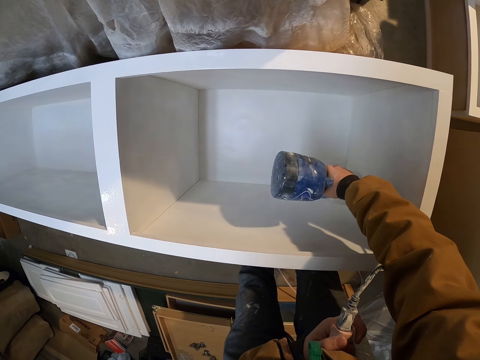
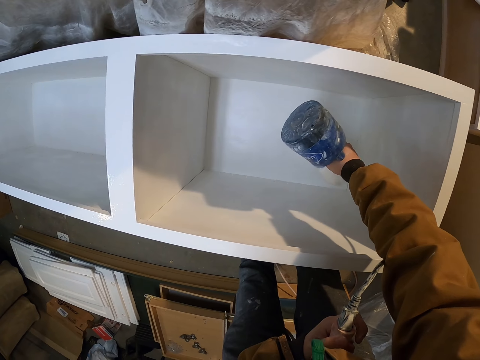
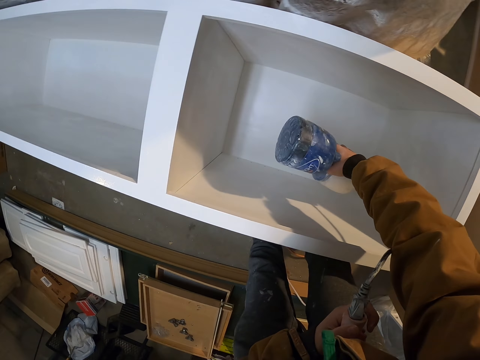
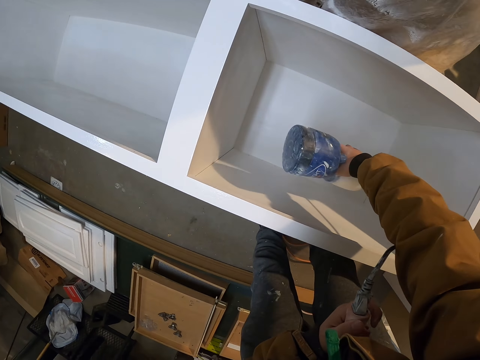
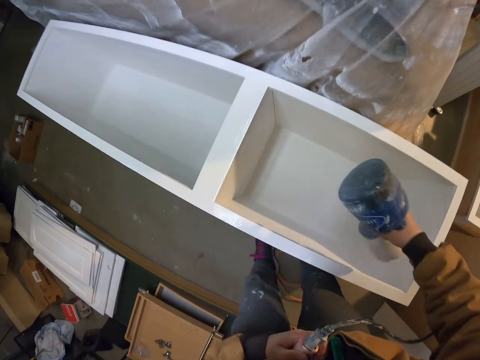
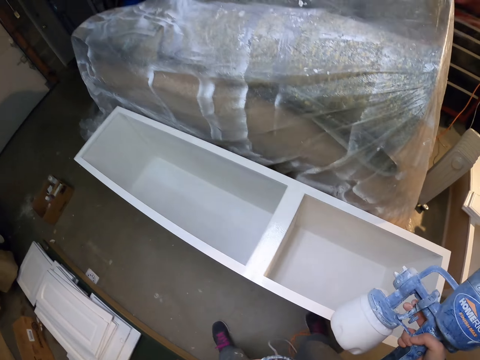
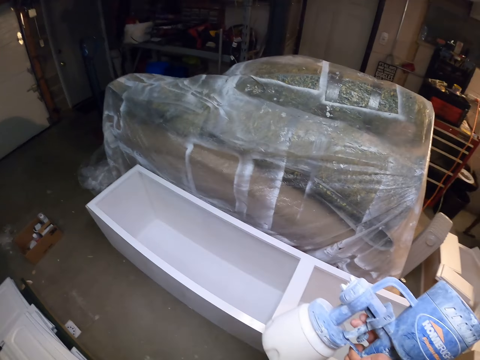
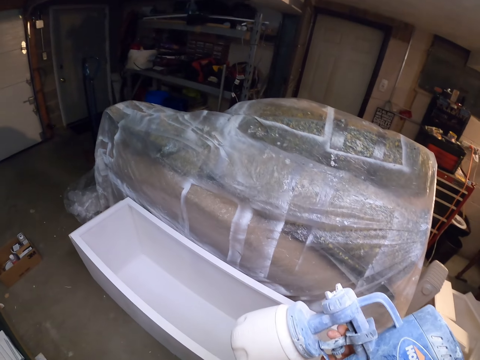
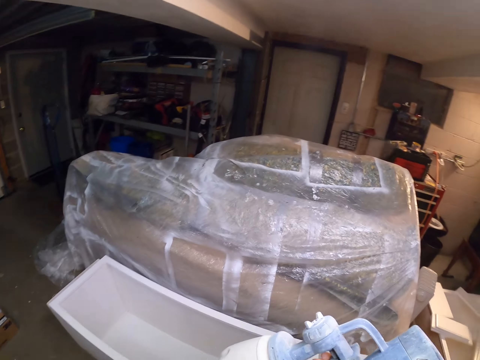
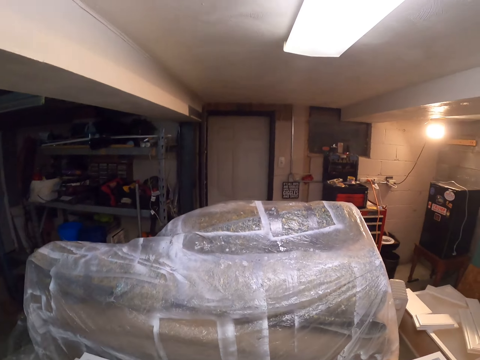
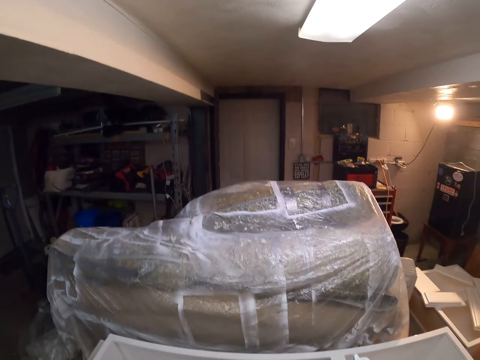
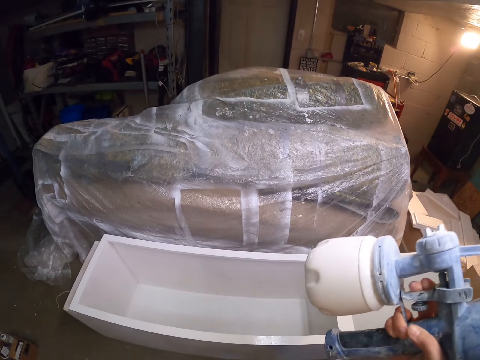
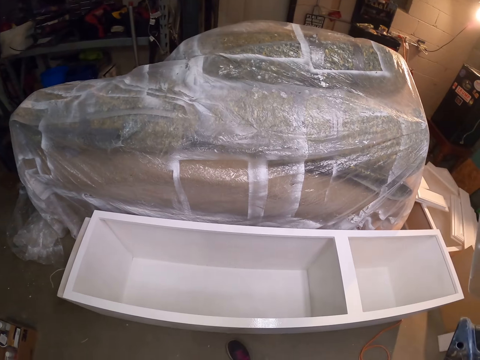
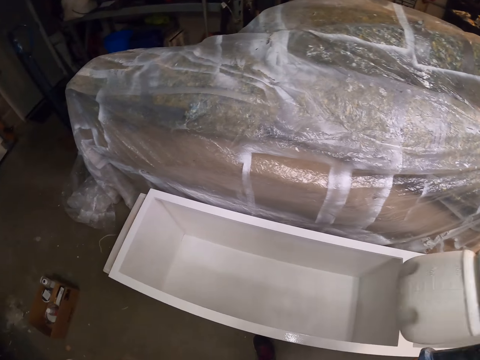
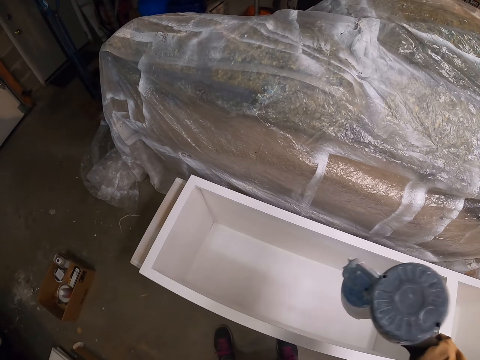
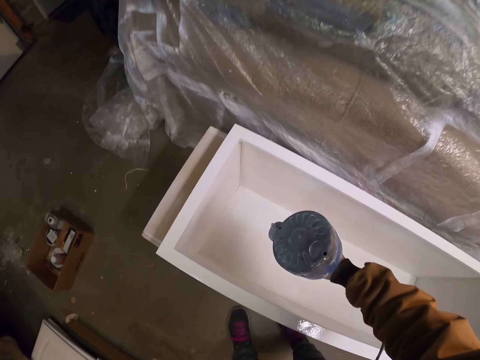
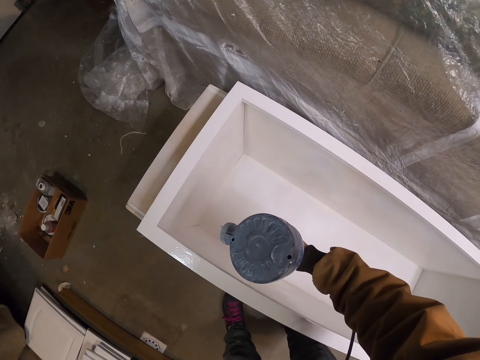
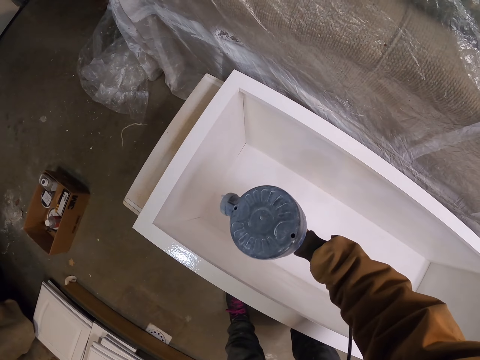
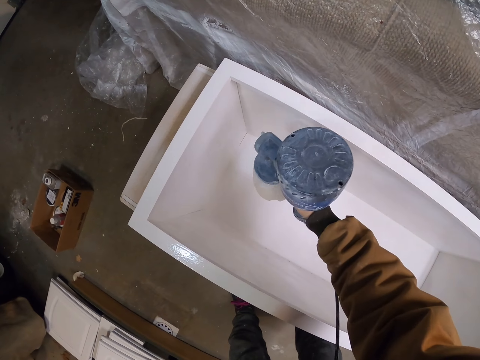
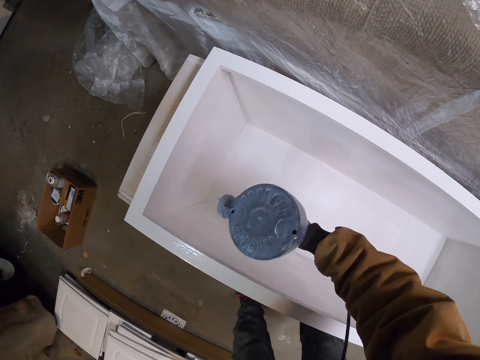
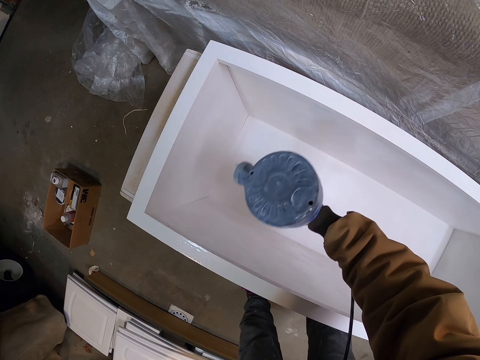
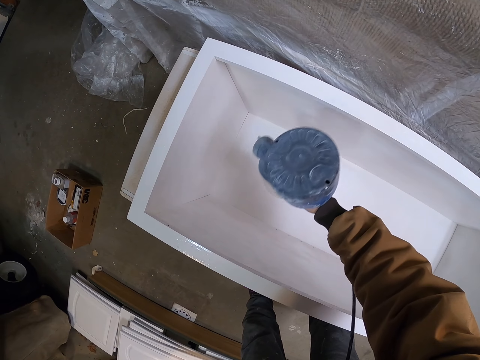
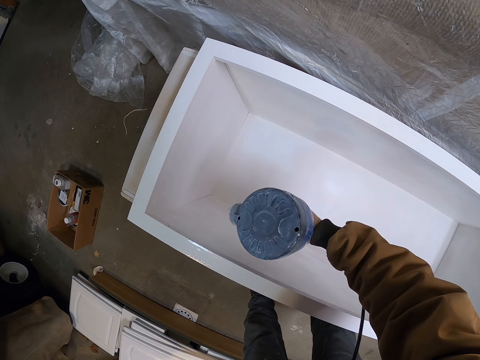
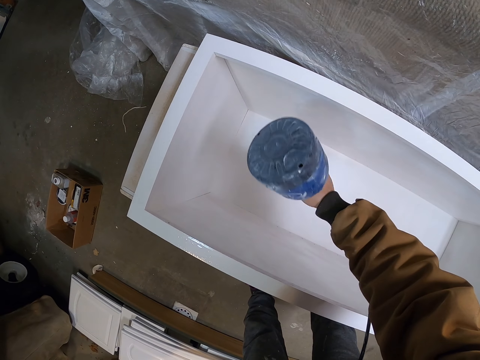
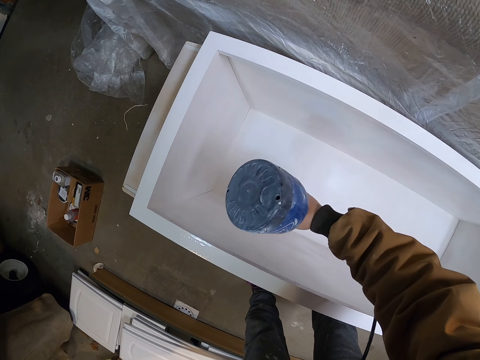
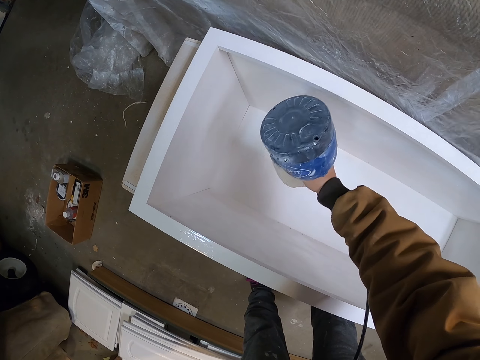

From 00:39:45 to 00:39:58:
The camera wearer looks around the workshop. They lift the paint spray gun. They spray the structure with the paint spray gun.

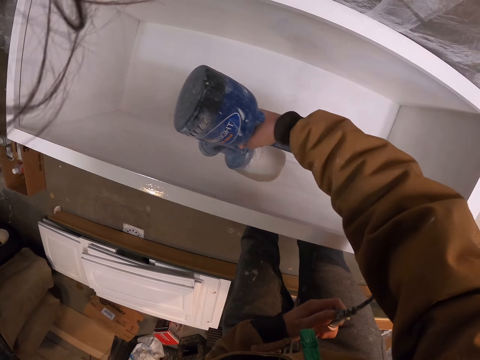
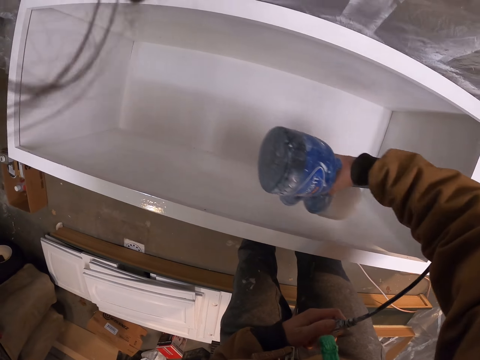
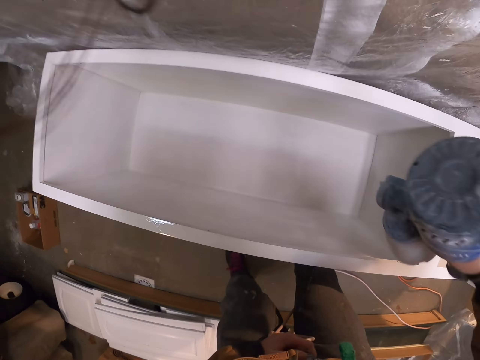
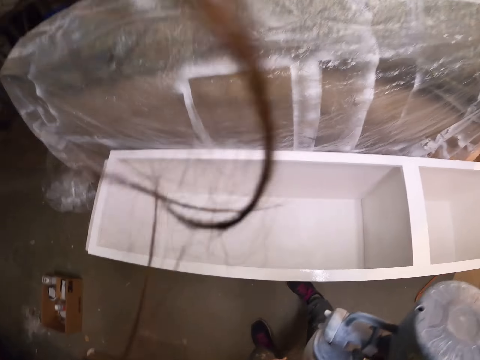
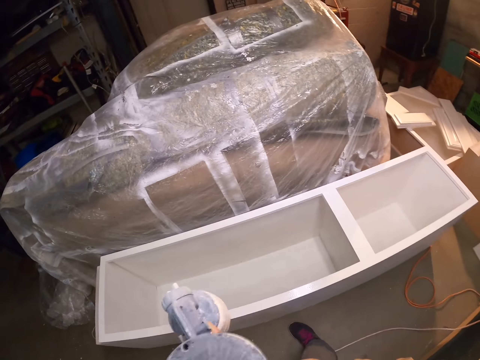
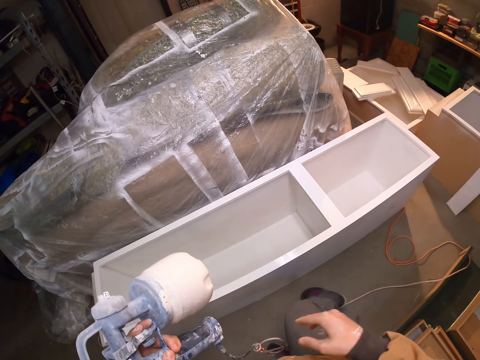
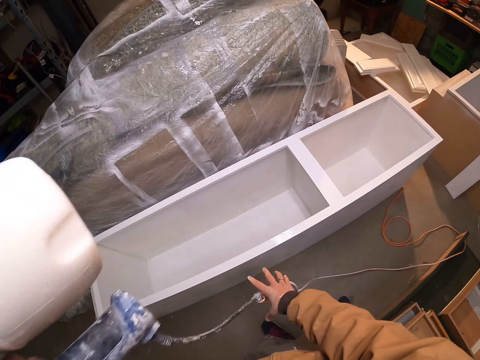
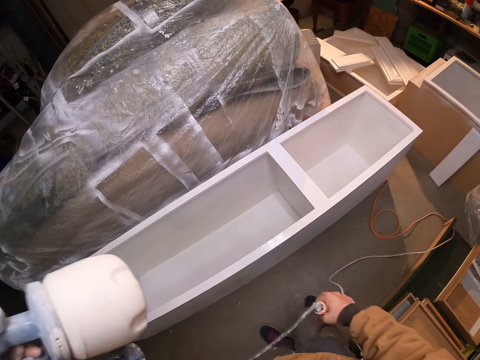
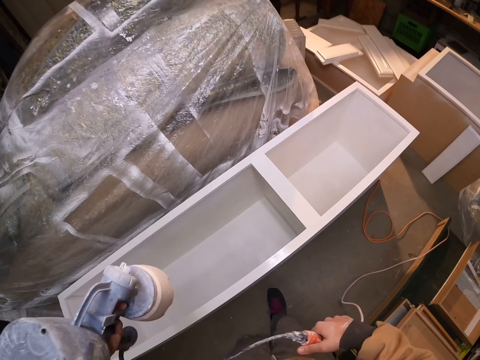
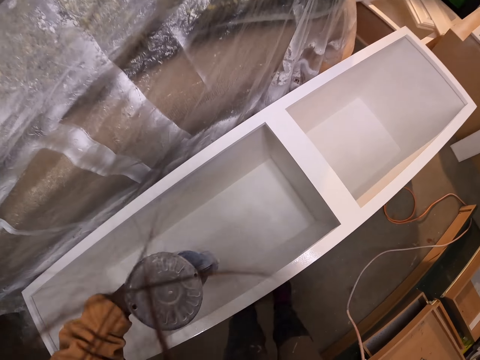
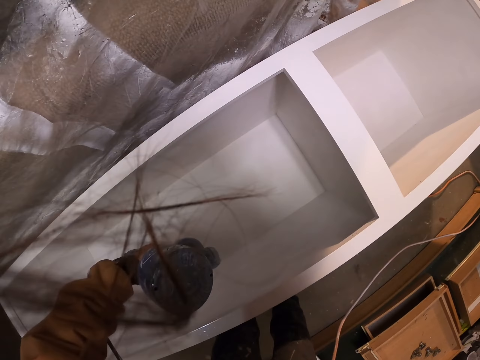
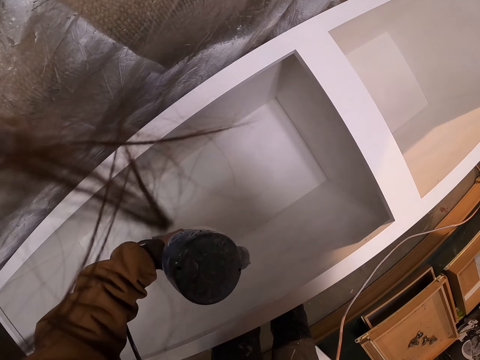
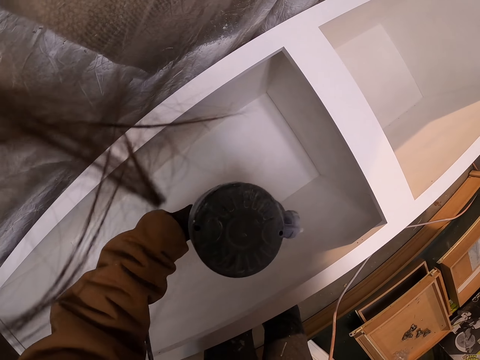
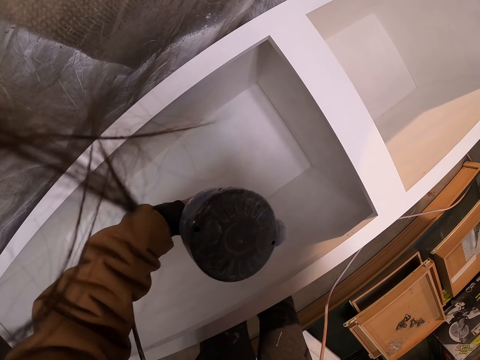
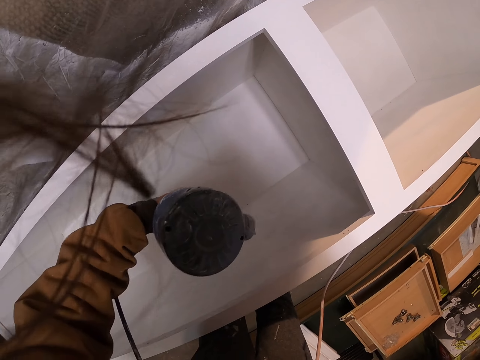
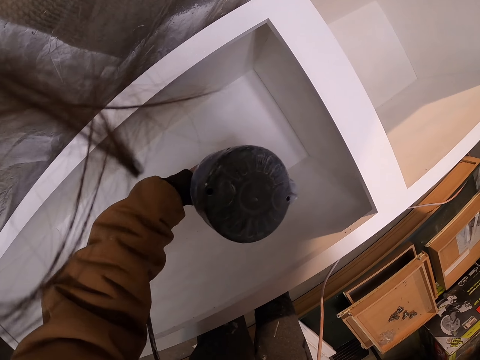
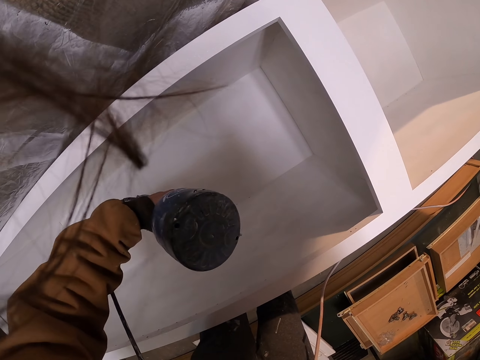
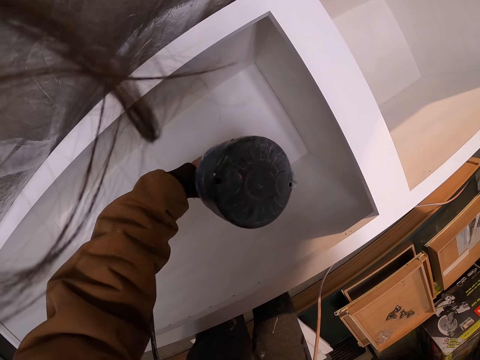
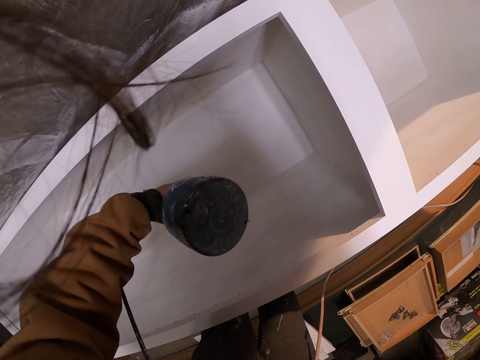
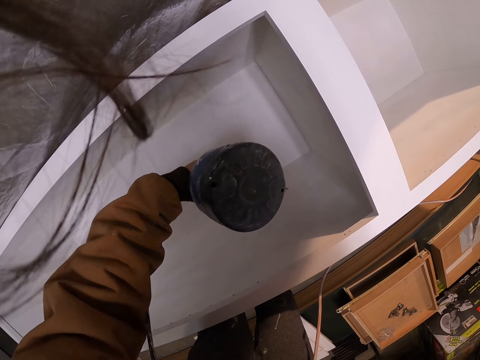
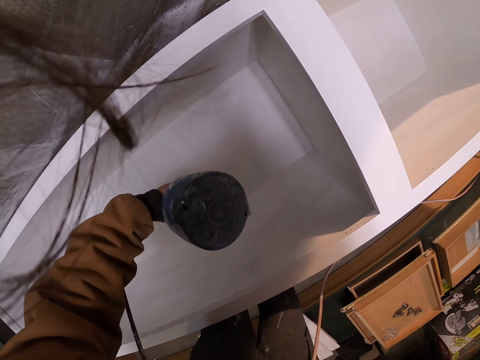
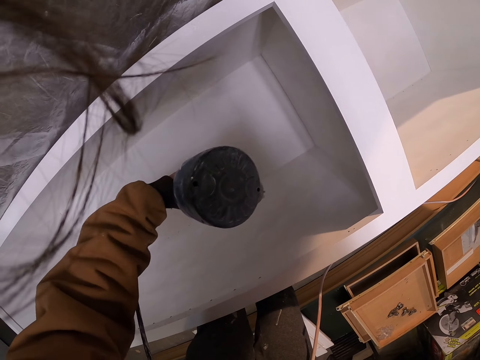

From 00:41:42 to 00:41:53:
The camera wearer adjusts the paint sprayer cable. They exchange the paint sprayer to the left hand. They lift the tube. They spray the structure with the paint spray gun.

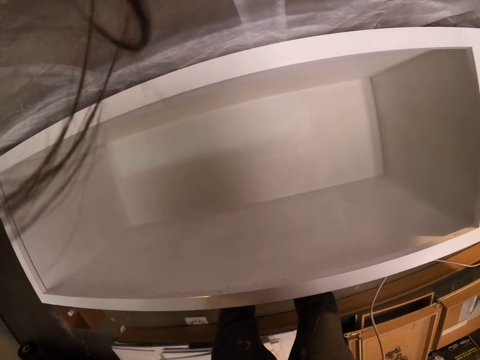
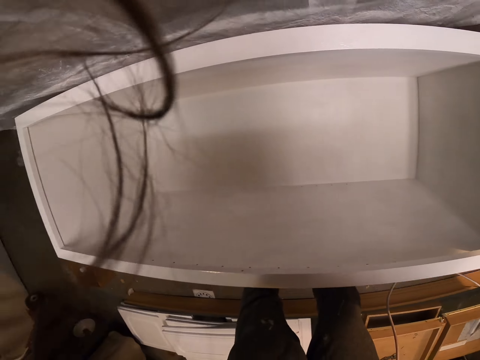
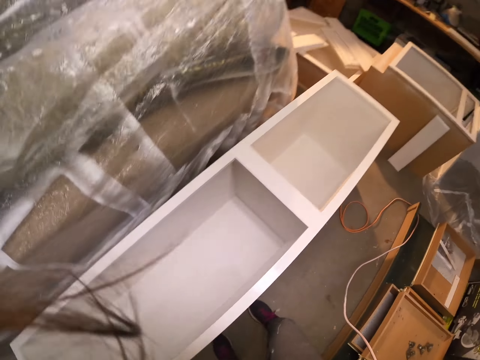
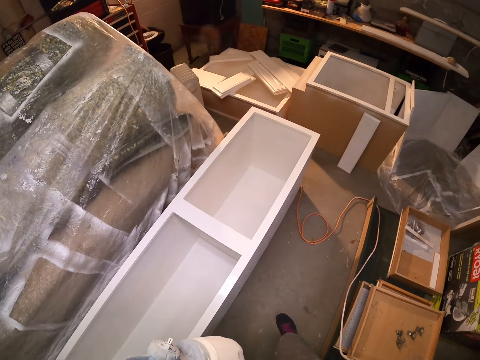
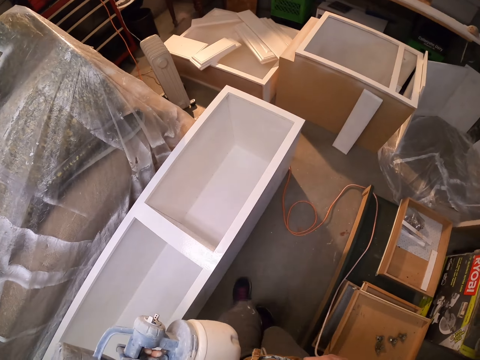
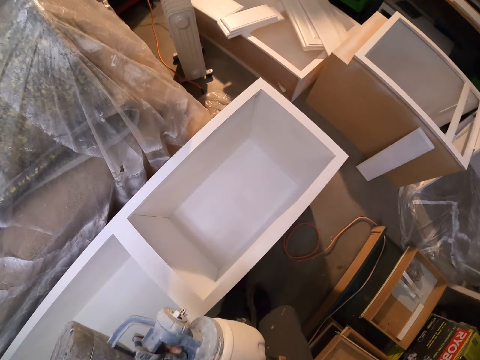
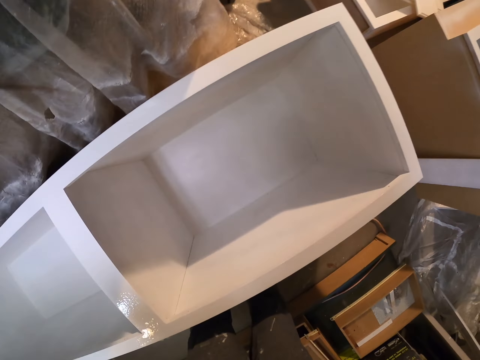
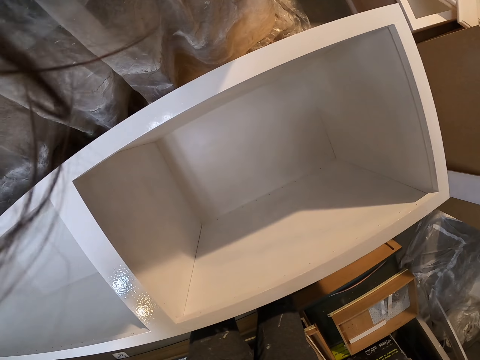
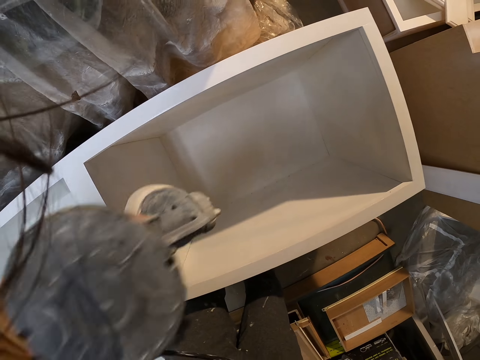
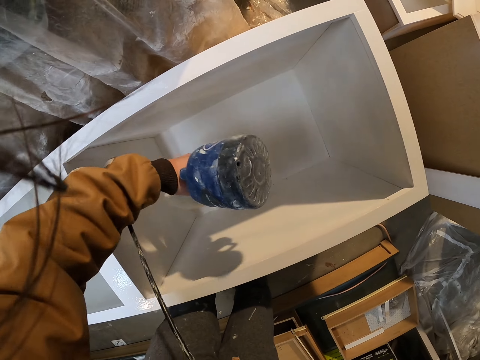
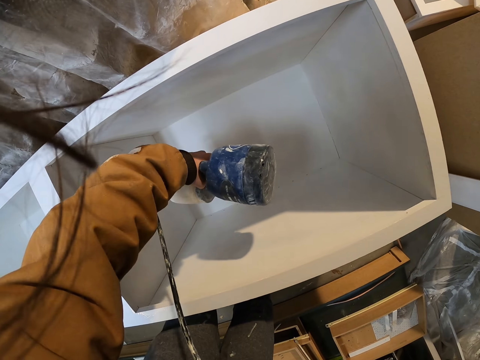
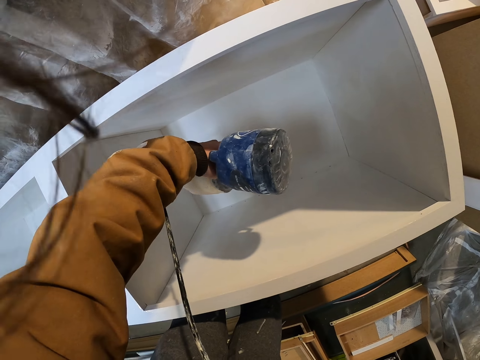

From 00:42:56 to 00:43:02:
The camera wearer walks around the structure. They spray the structure with a paint spray gun.
